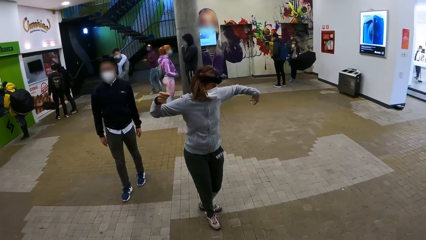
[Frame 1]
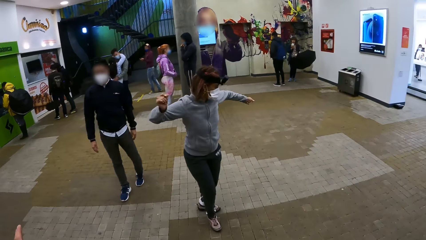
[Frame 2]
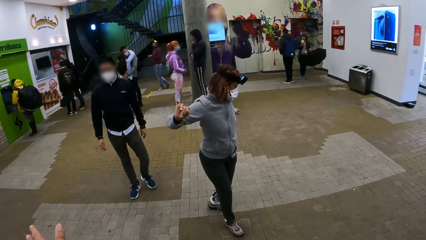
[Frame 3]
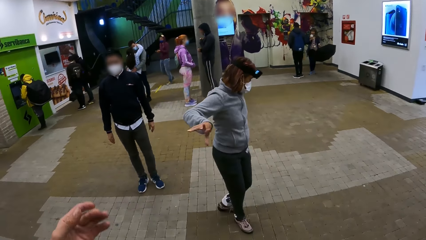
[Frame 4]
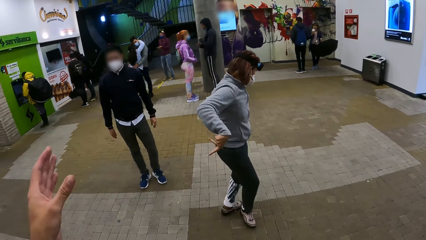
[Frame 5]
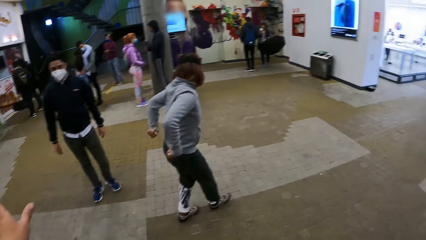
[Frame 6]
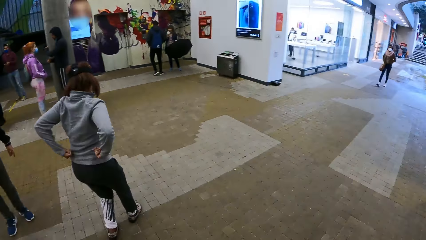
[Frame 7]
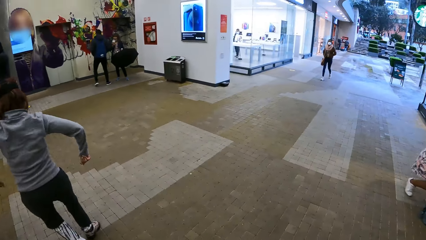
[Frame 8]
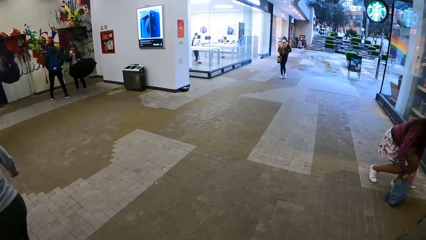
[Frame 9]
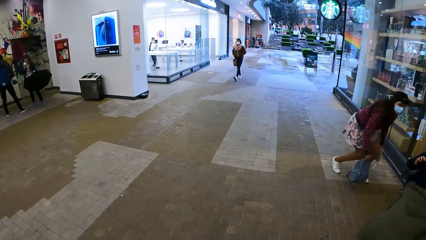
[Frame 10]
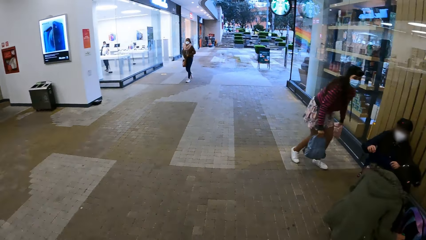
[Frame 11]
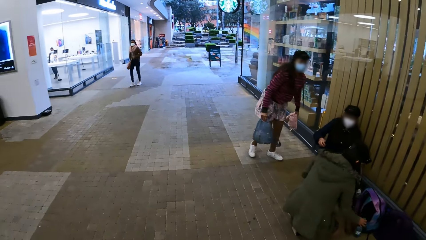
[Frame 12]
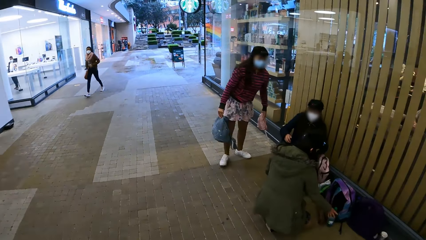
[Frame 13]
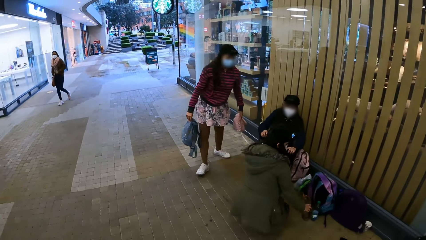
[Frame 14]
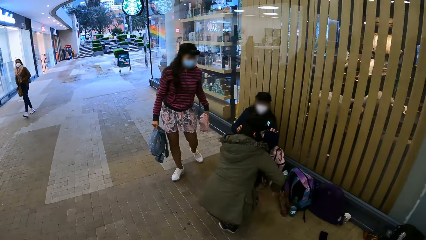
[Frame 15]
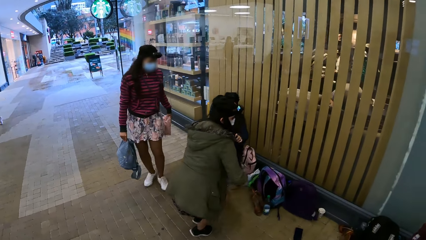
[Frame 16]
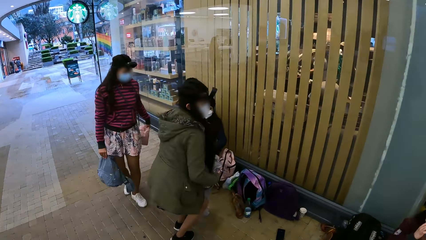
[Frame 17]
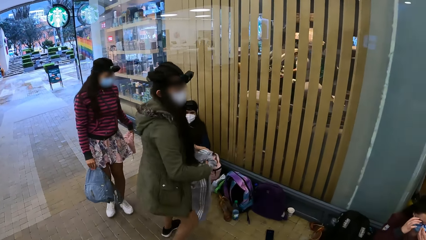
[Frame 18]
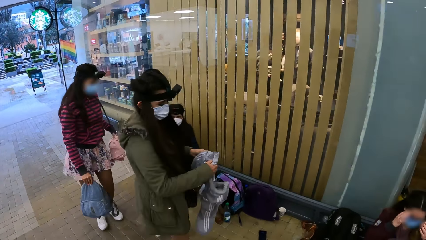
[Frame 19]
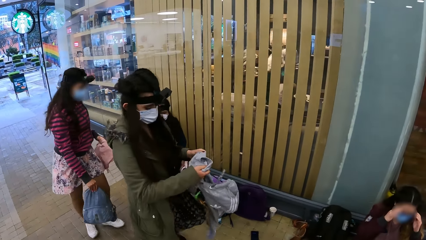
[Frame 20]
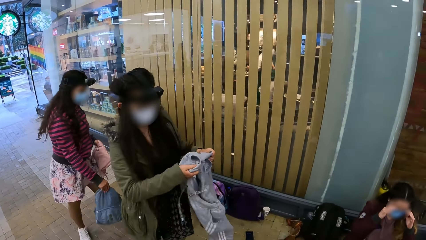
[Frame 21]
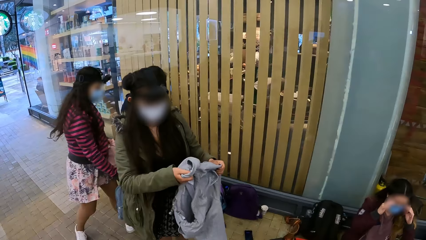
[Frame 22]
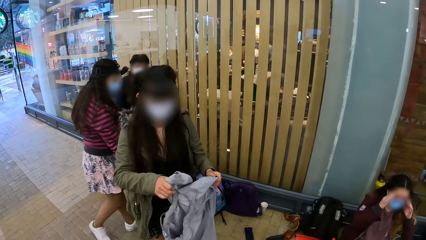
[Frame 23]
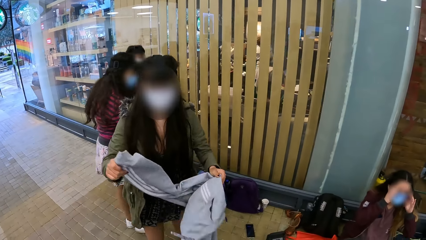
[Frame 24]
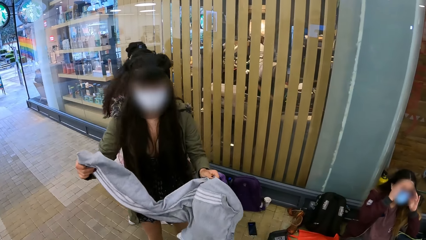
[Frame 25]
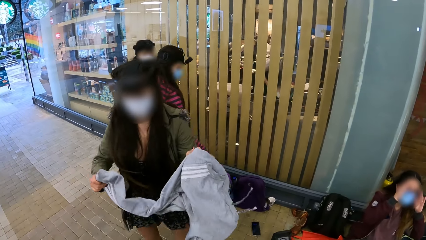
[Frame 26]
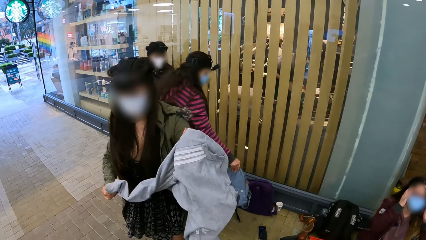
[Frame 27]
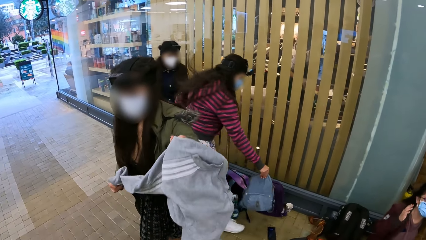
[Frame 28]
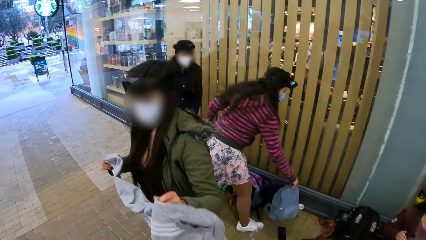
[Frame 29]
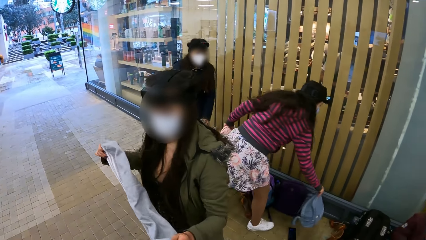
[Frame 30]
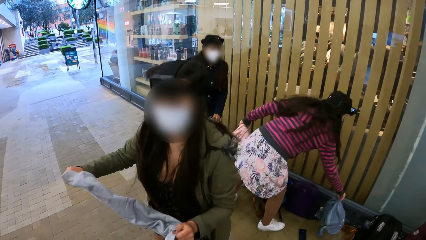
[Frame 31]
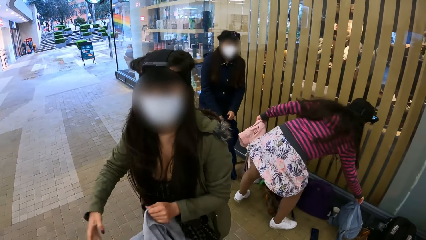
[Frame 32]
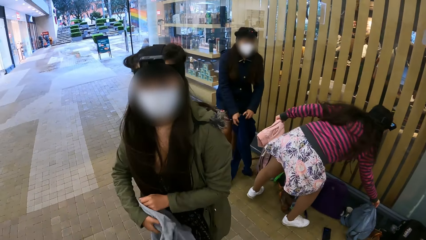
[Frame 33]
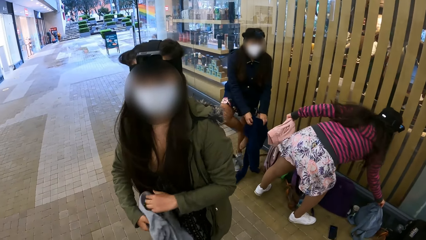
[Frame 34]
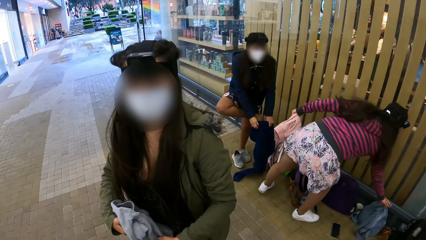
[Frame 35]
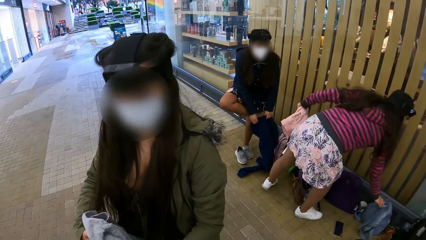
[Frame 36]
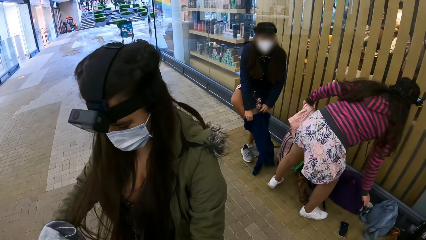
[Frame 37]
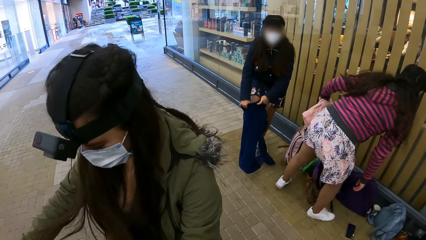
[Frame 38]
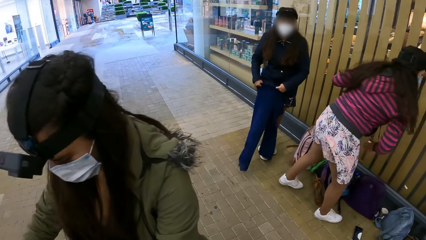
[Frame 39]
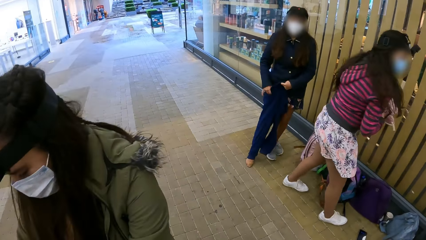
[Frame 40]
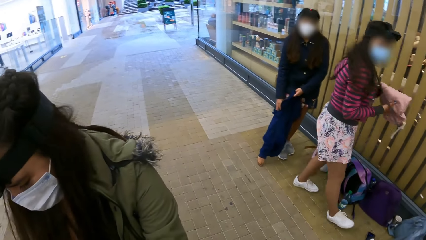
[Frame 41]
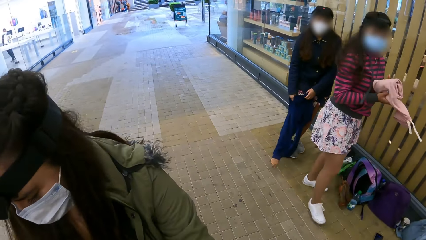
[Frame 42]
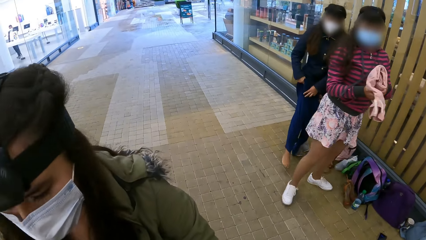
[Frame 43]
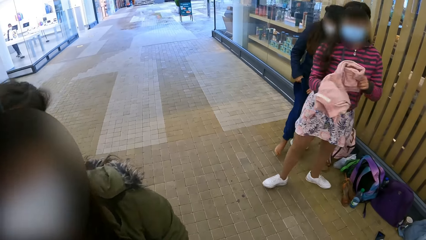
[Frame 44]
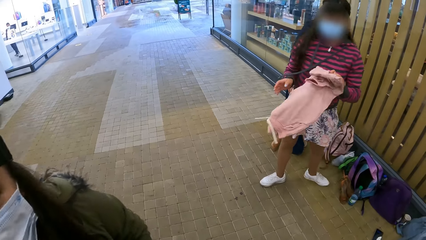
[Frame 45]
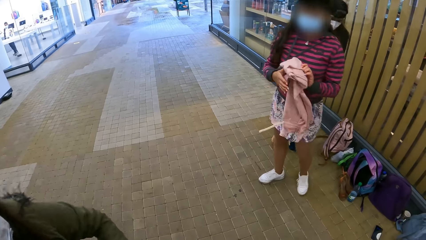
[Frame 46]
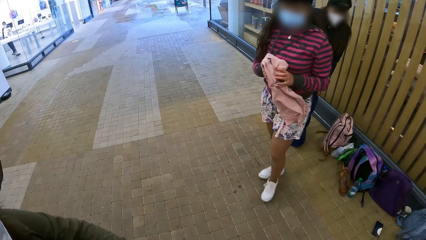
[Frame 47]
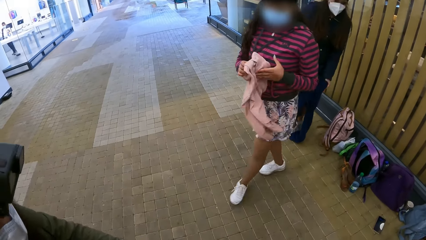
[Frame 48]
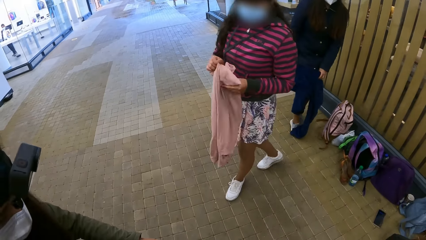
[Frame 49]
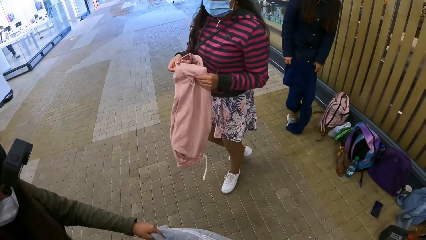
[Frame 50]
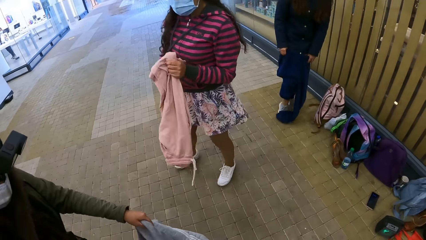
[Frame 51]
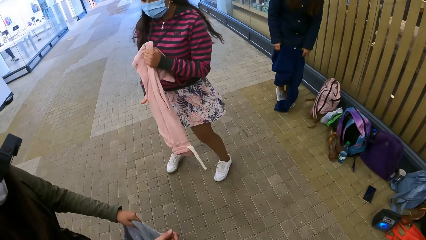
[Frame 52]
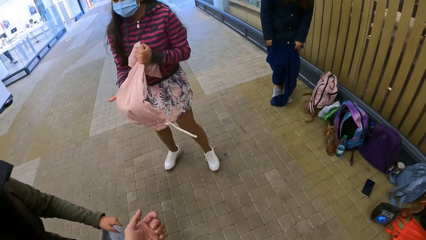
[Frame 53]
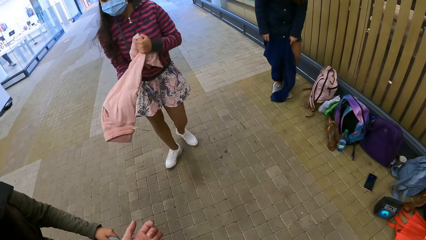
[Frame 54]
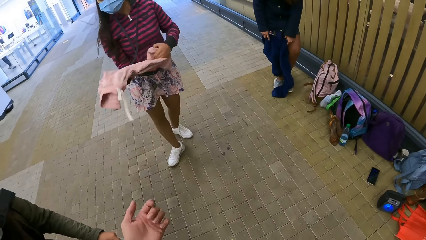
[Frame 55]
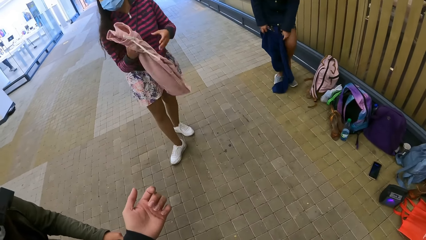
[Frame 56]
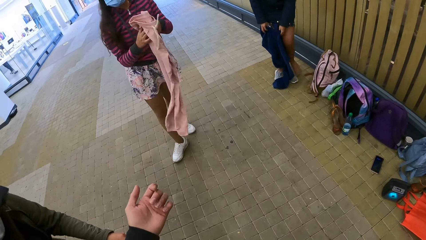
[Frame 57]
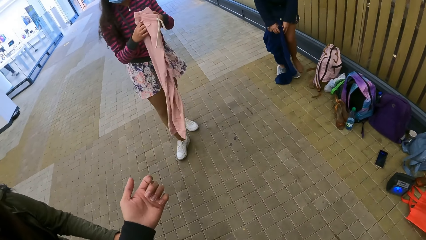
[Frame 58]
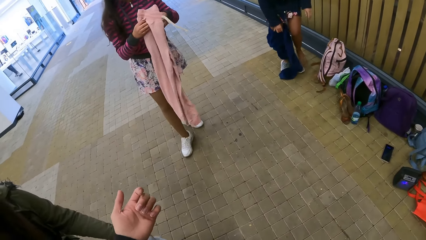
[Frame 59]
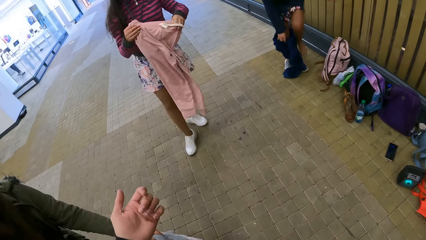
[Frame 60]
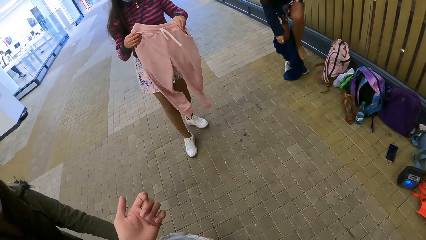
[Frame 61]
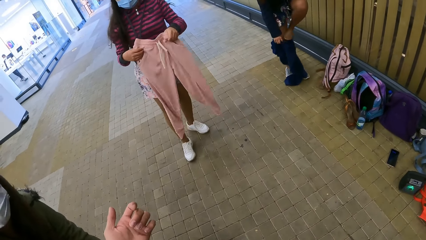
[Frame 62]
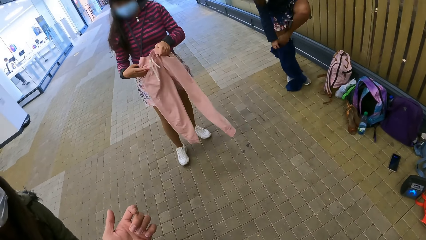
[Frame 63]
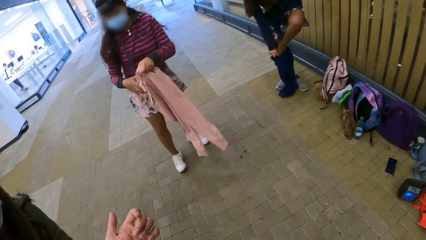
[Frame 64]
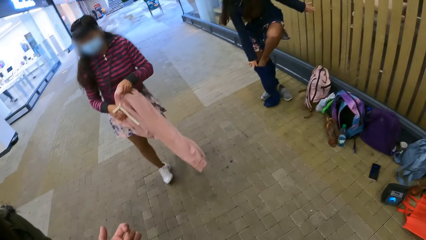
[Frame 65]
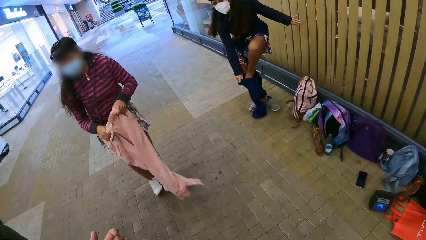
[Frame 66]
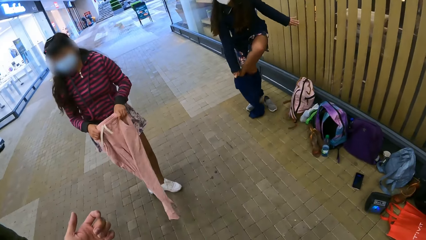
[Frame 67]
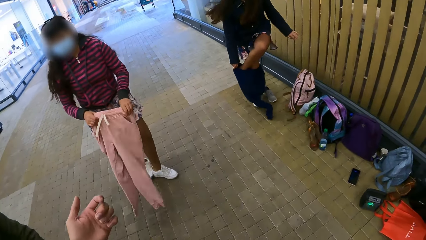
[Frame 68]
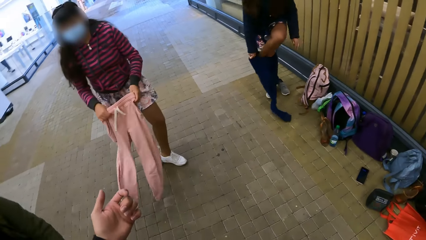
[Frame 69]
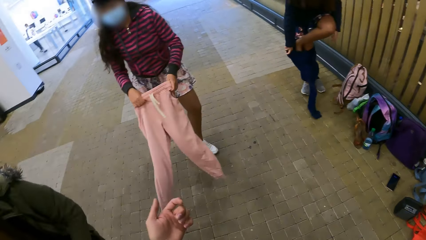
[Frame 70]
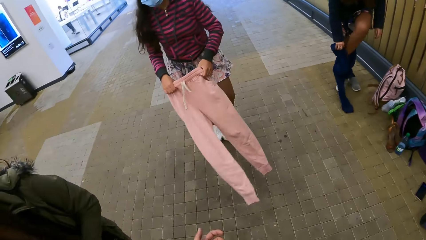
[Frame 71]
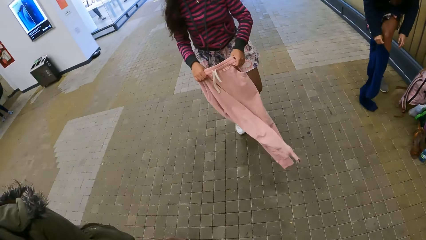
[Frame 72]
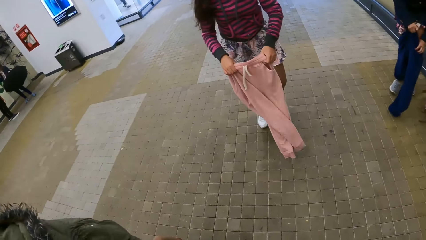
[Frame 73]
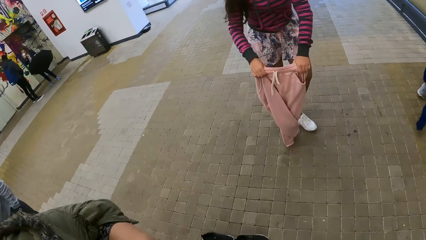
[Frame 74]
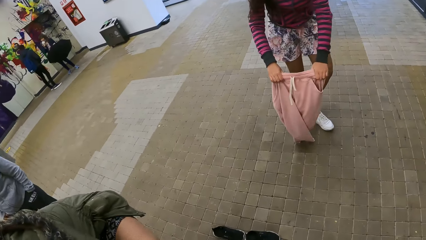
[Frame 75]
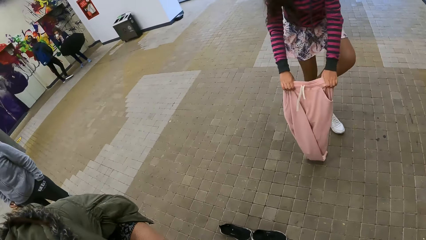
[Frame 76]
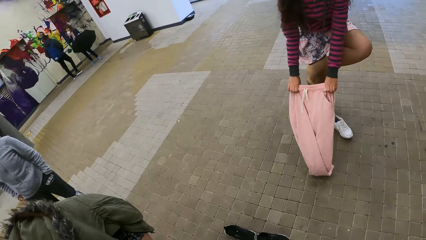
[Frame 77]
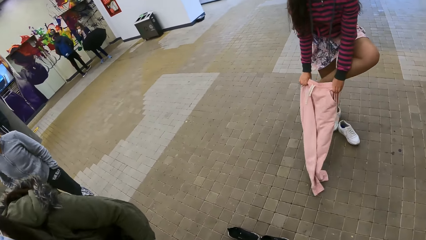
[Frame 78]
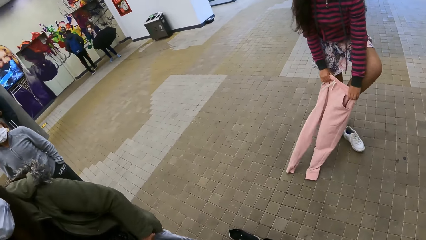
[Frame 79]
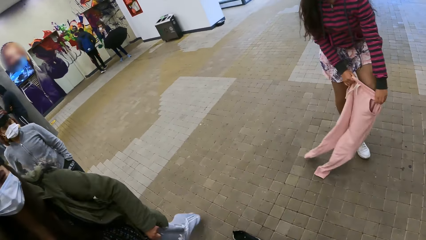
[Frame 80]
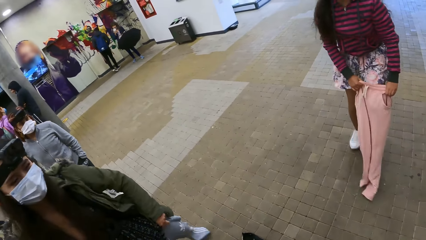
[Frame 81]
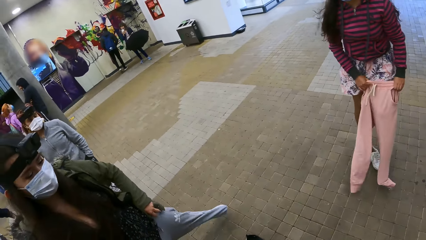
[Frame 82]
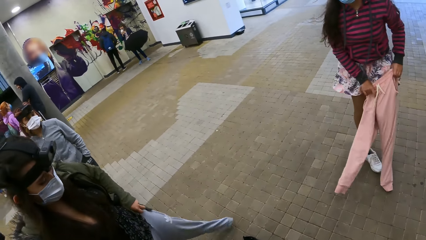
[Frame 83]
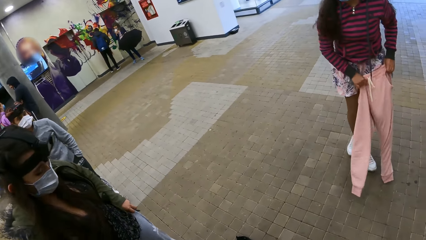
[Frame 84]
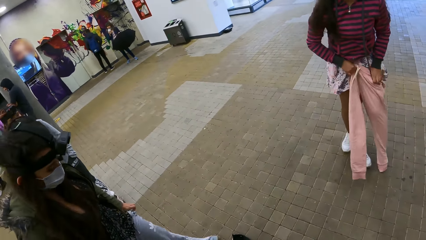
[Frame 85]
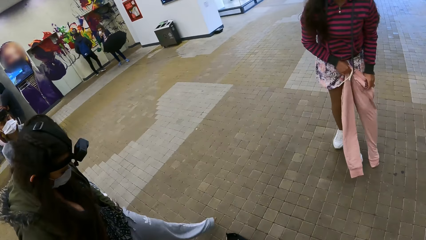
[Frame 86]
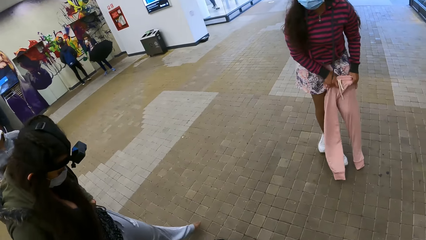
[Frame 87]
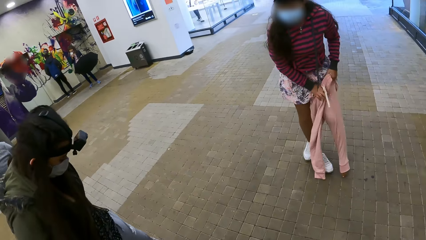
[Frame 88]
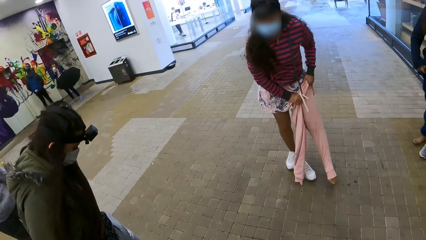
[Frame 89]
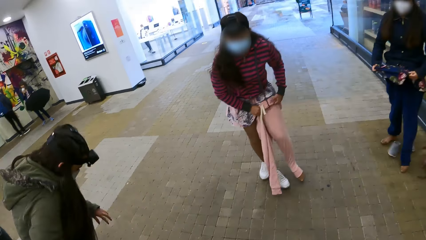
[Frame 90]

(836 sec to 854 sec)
The camera wearer swings the hand. They look around. They dialogue with a person. The person dances on the floor, stares at the sweatpants and puts on the sweatpants. The camera wearer raises the hand. They dialogue with another person. The other person puts on the sweatpants.
